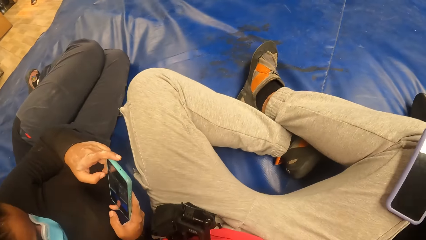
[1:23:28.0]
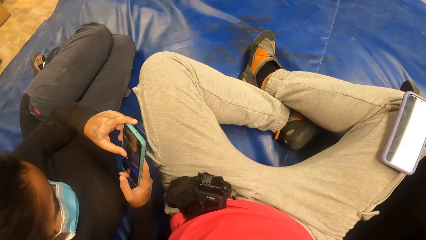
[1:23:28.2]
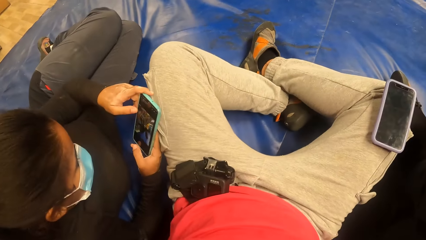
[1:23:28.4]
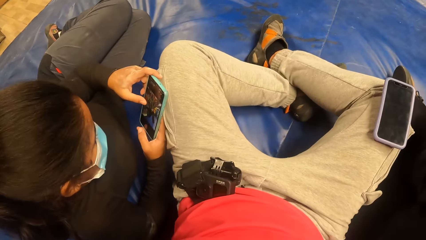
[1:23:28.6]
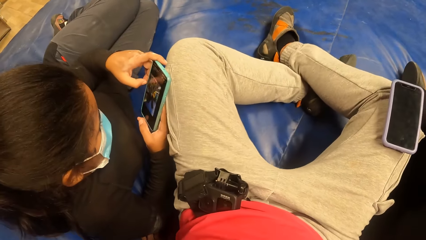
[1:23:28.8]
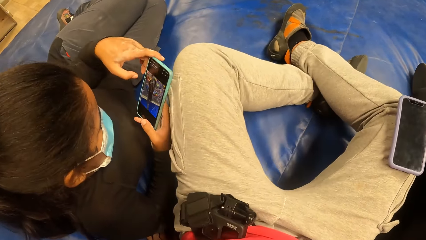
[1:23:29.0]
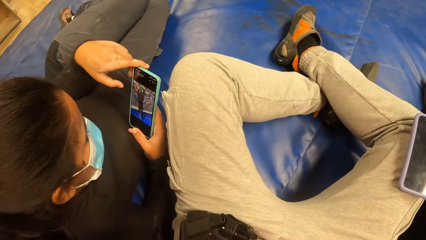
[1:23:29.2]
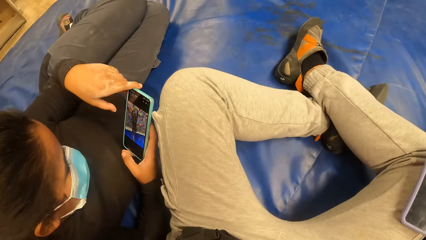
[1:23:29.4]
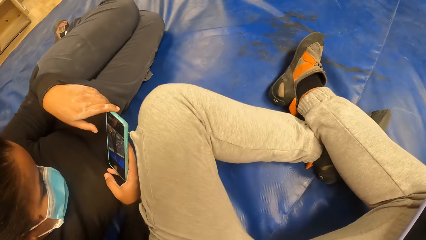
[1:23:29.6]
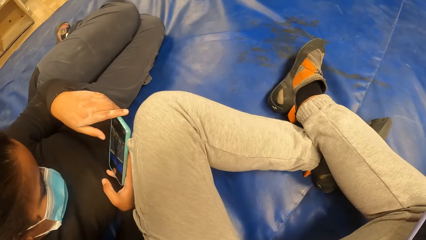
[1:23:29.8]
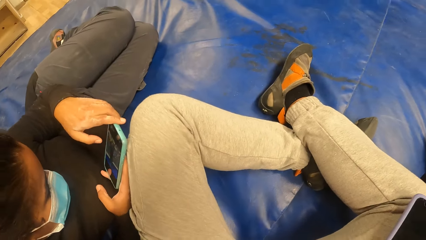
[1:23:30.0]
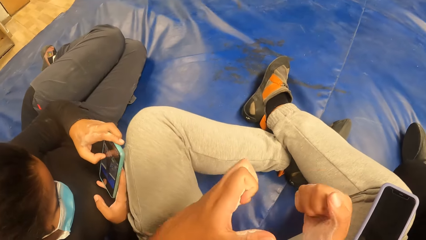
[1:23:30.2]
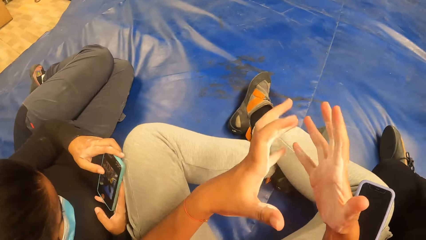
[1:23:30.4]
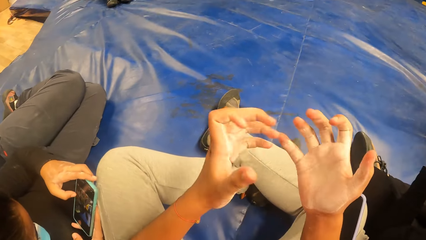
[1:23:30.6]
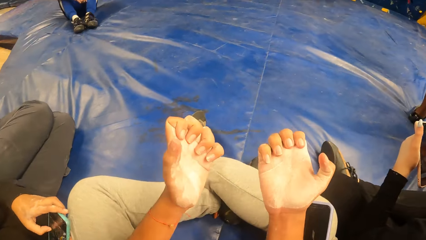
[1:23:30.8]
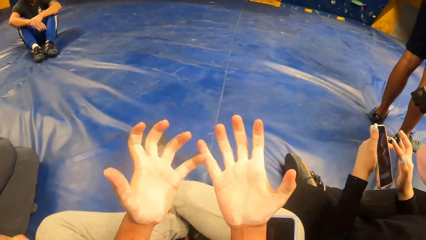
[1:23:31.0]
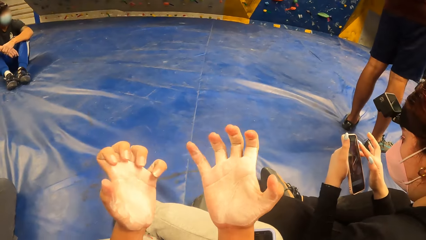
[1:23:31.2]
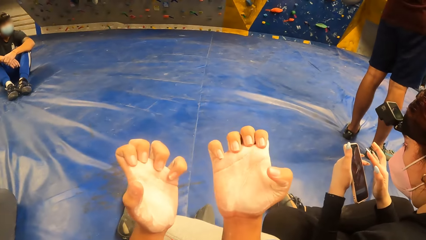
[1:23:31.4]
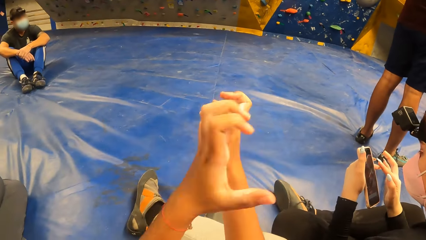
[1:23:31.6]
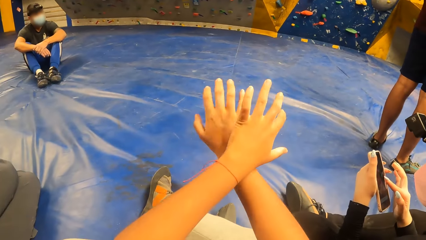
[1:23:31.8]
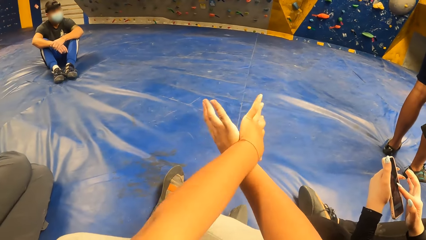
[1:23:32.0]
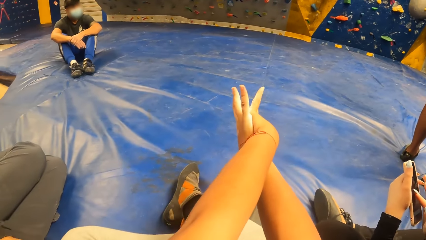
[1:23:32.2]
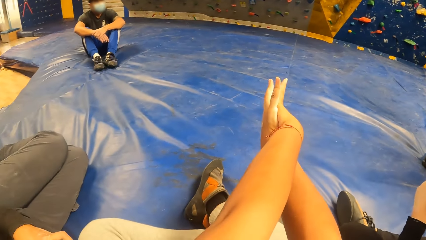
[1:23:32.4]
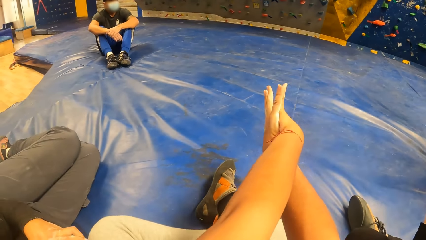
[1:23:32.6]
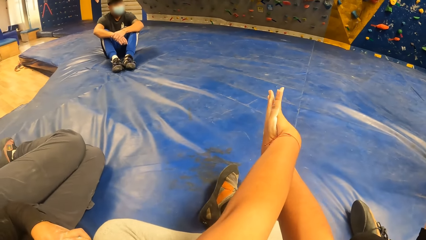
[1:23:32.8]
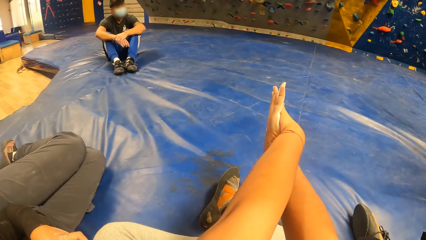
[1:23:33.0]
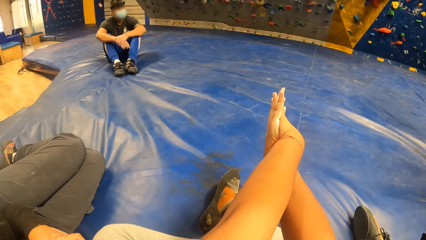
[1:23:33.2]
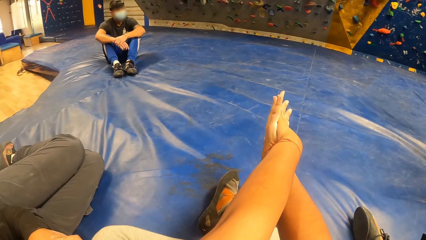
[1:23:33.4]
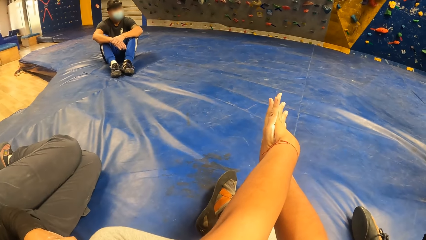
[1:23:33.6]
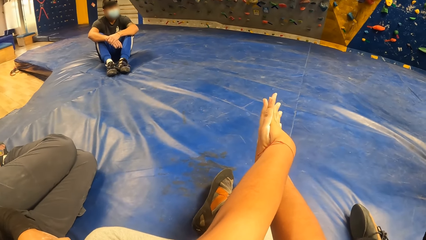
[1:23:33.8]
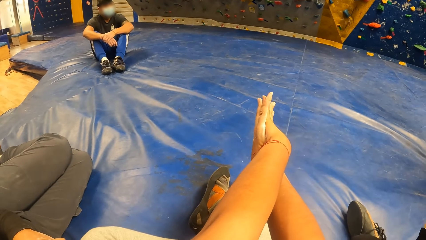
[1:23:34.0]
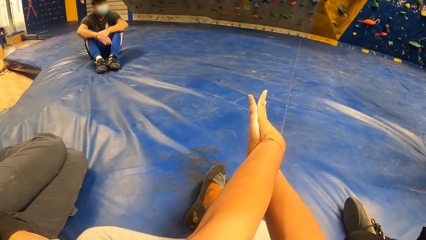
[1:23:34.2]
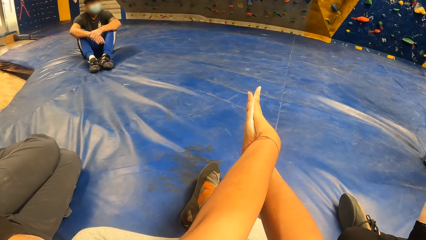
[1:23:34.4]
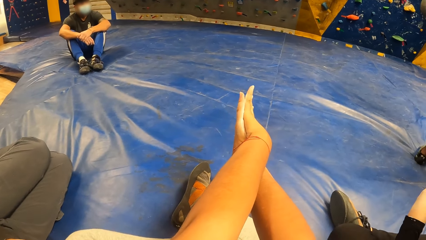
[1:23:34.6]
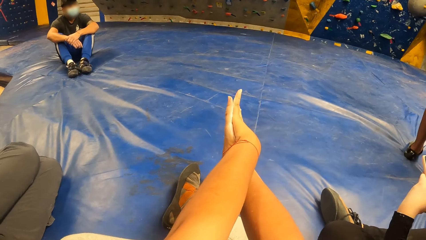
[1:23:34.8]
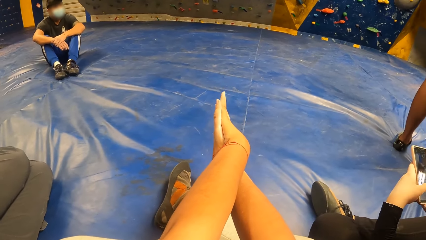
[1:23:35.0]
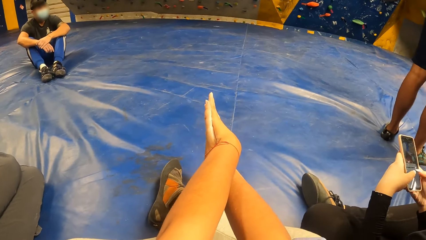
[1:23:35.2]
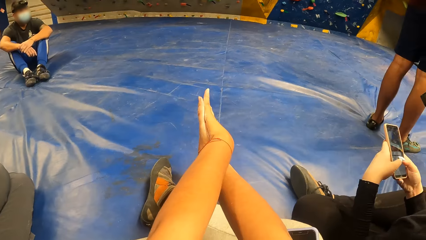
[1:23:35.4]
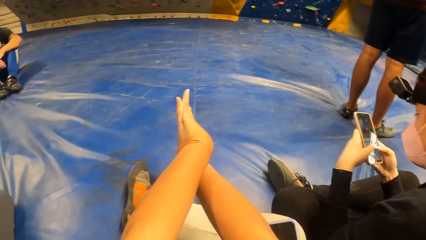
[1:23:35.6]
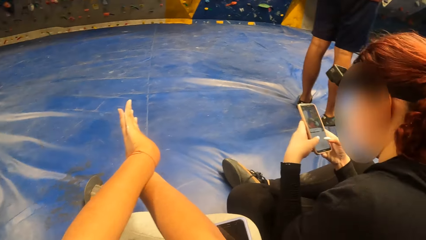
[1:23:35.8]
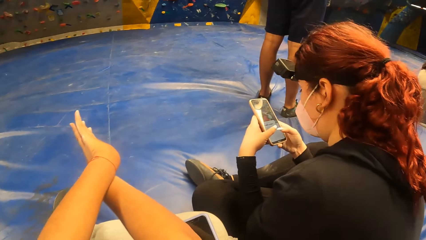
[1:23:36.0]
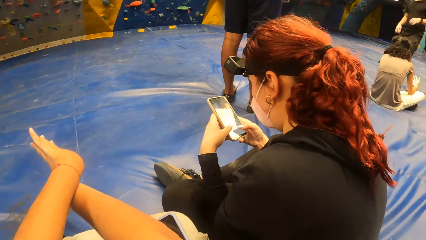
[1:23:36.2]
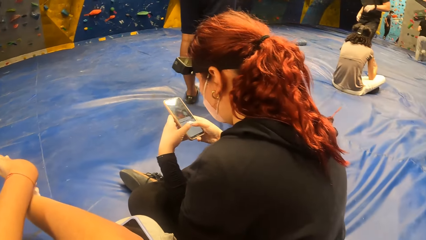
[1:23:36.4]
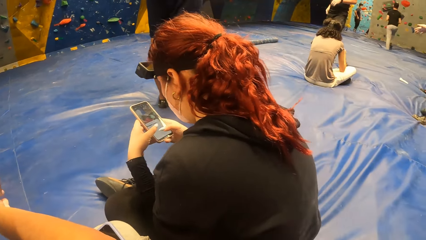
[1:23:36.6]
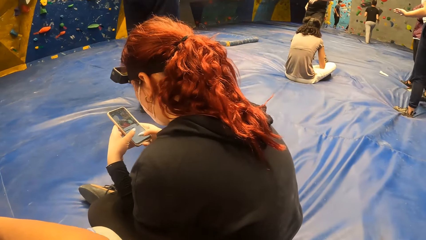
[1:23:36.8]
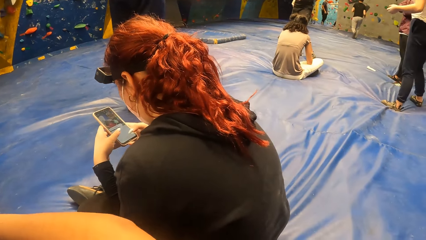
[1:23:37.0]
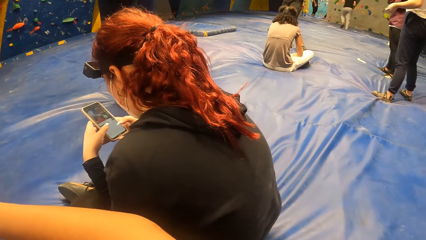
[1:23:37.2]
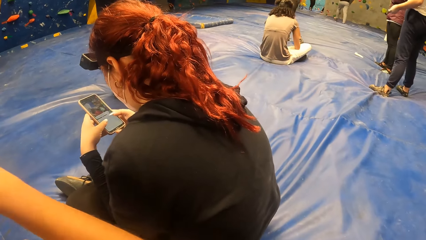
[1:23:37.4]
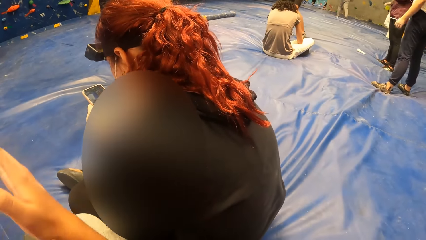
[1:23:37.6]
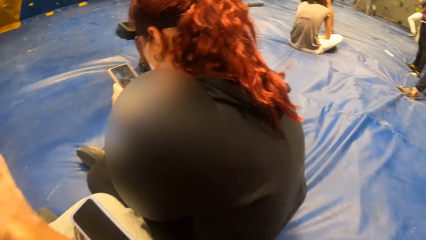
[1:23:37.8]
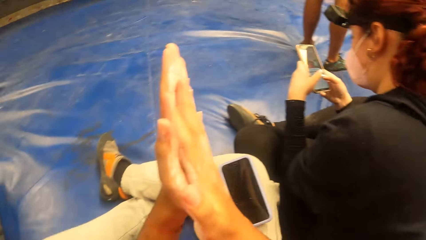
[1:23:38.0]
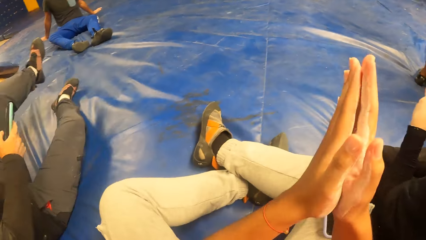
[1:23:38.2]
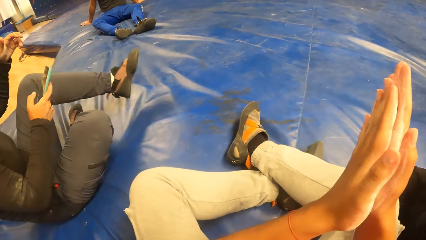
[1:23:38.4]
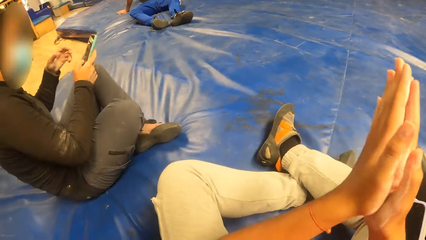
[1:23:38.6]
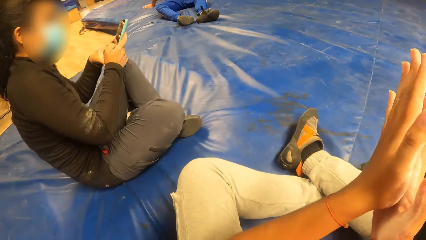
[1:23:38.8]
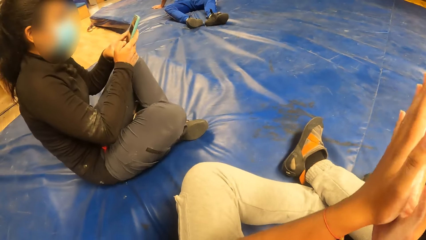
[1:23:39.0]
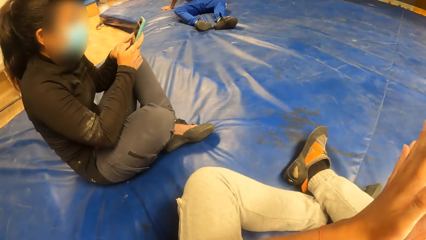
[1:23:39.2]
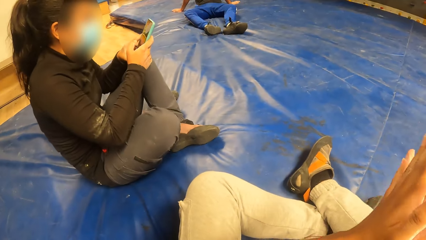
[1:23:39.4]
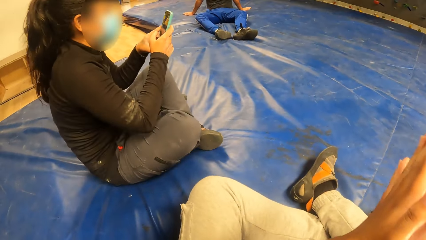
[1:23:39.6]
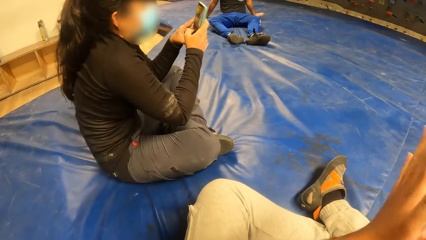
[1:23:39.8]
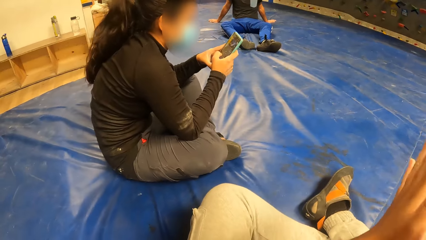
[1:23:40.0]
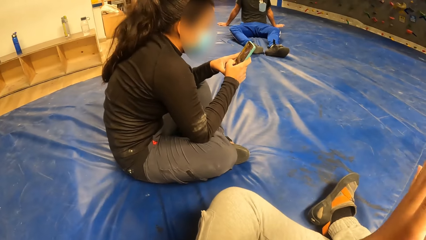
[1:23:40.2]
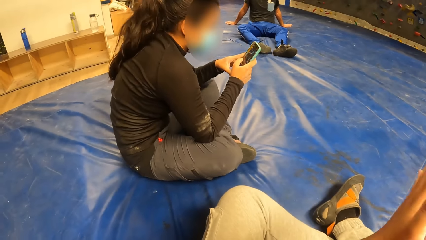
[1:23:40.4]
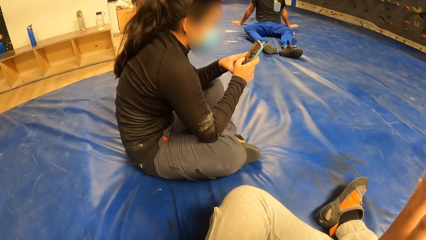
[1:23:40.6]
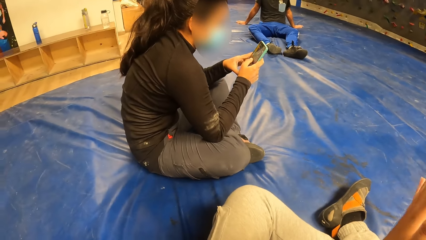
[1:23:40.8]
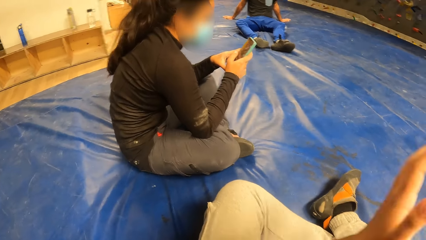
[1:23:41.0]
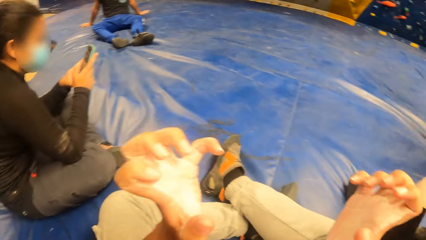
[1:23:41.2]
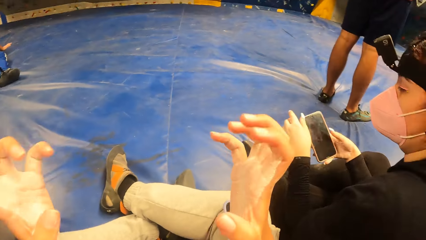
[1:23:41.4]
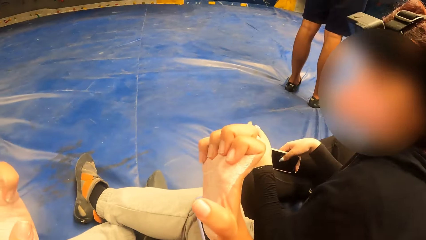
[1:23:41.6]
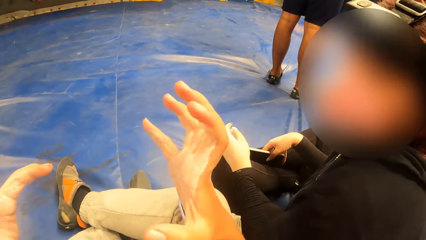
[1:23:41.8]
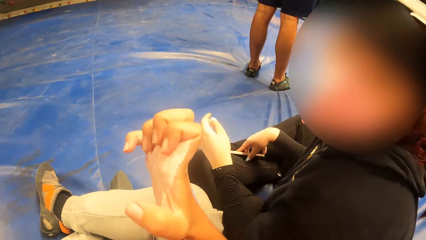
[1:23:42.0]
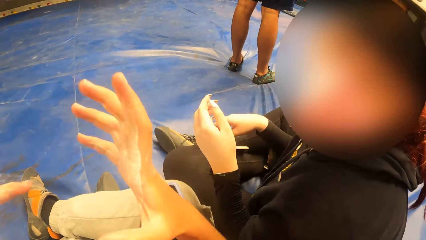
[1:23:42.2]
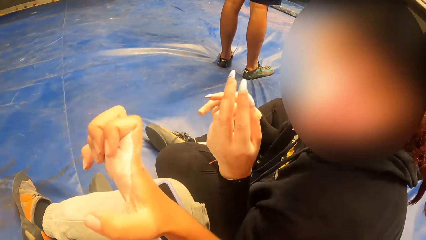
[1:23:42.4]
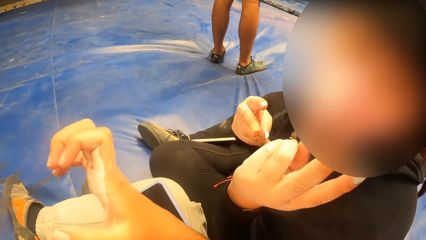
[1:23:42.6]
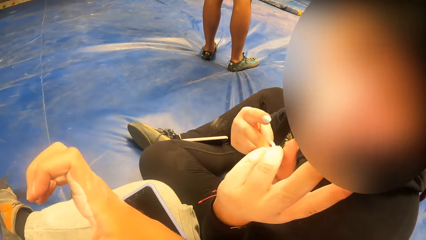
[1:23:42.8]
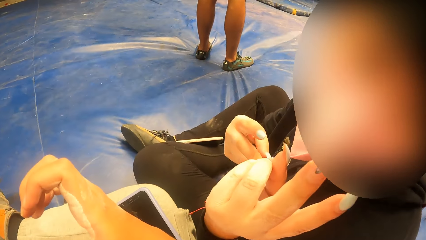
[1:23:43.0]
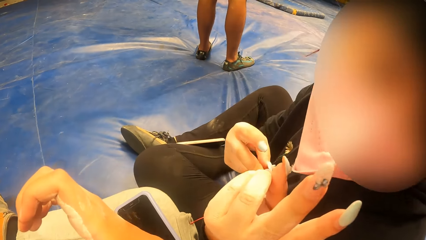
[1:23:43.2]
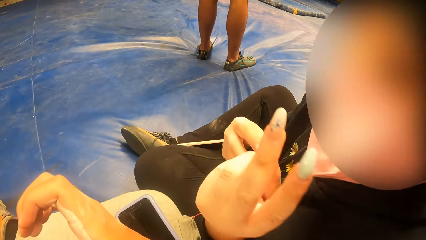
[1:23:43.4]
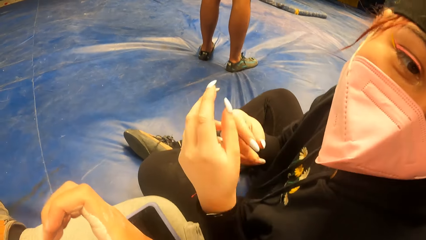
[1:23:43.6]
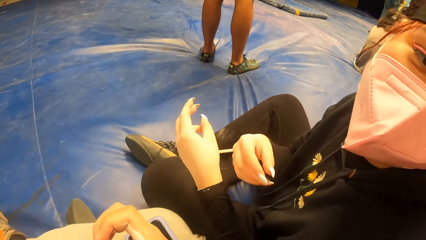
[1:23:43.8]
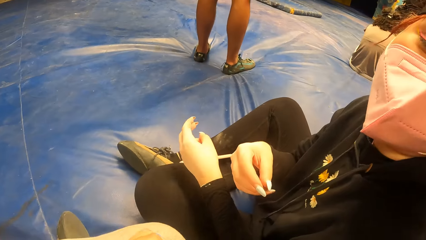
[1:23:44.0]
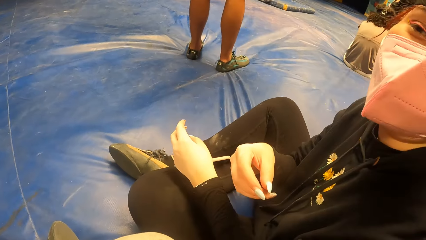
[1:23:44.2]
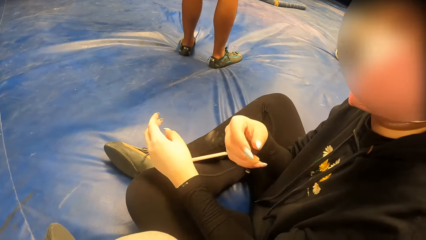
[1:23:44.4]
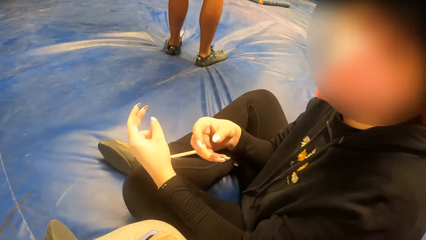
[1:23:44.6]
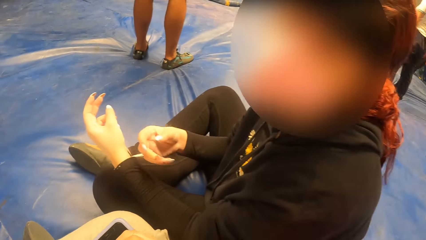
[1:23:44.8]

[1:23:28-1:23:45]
The camera wearer stretches both hands. A woman holds the phone in her left hand. She operates the phone with her right hand. The camera wearer looks around. They rub both hands against each other. Another woman holds the phone in her right hand. She holds the phone with both hands and operates the phone with her right hand. The camera wearer folds the fingers. The first woman drops the phone on her leg with her right hand.
